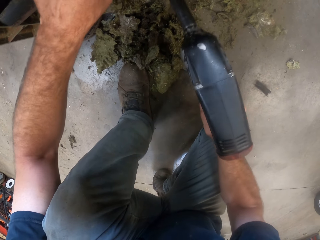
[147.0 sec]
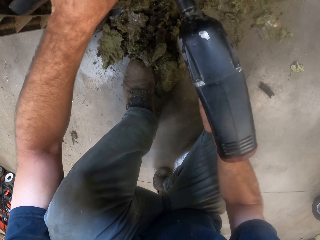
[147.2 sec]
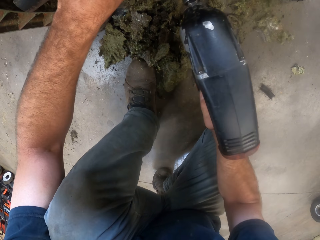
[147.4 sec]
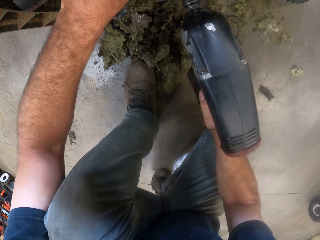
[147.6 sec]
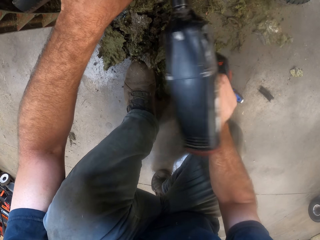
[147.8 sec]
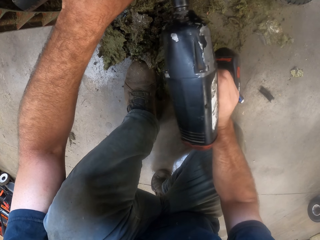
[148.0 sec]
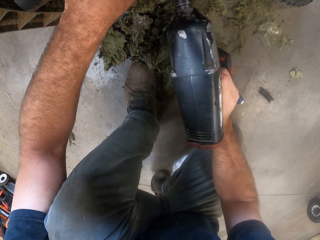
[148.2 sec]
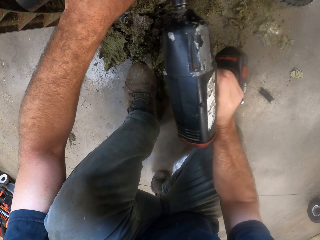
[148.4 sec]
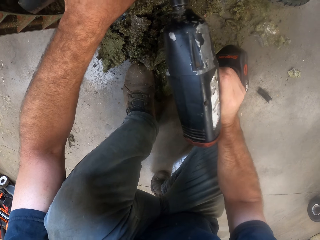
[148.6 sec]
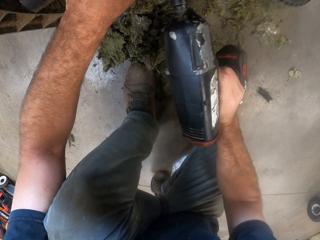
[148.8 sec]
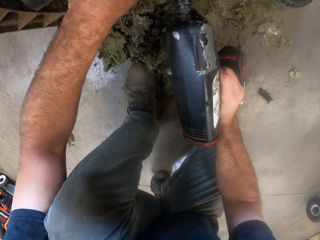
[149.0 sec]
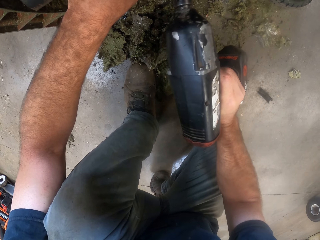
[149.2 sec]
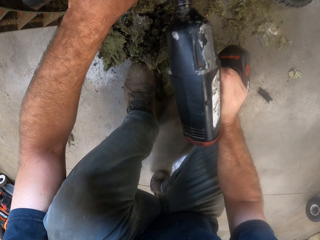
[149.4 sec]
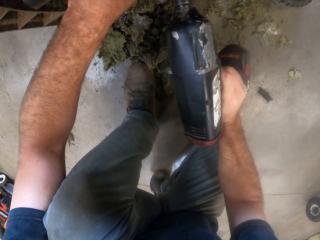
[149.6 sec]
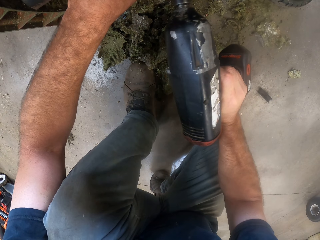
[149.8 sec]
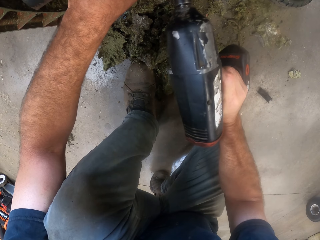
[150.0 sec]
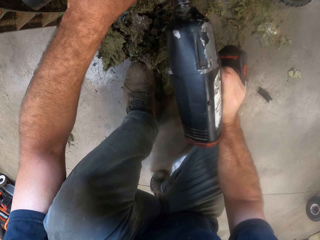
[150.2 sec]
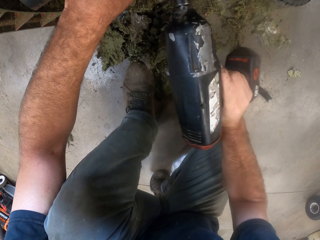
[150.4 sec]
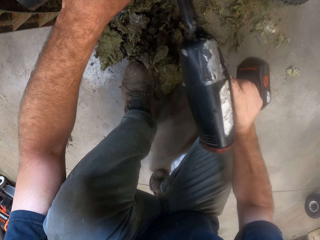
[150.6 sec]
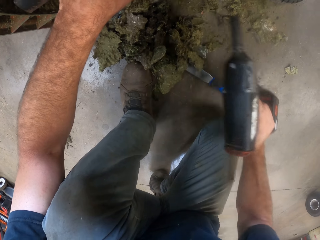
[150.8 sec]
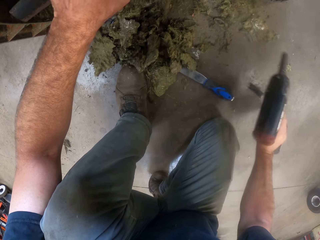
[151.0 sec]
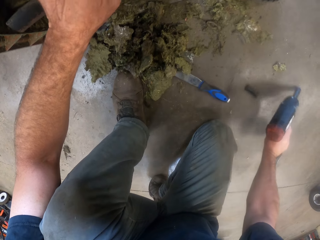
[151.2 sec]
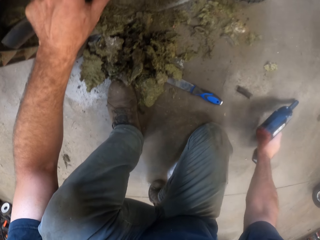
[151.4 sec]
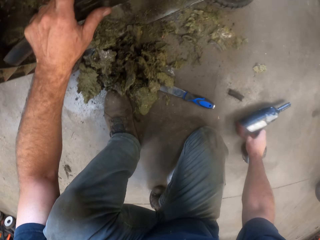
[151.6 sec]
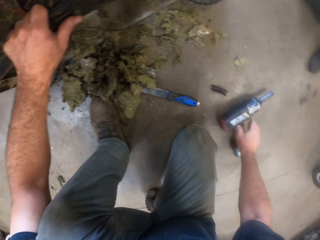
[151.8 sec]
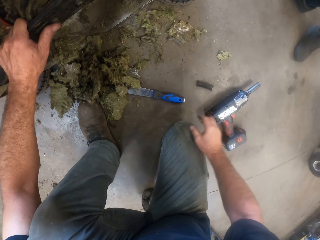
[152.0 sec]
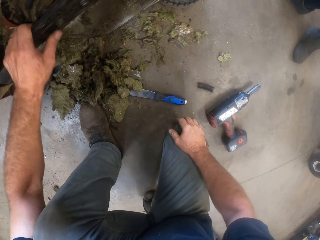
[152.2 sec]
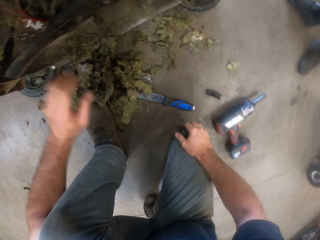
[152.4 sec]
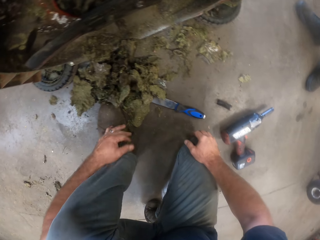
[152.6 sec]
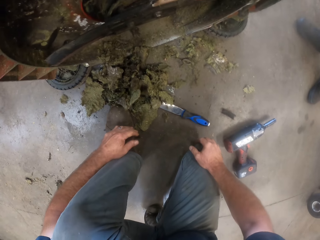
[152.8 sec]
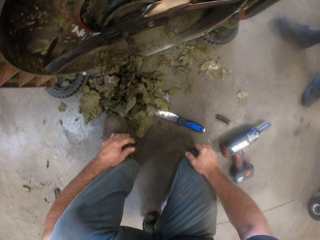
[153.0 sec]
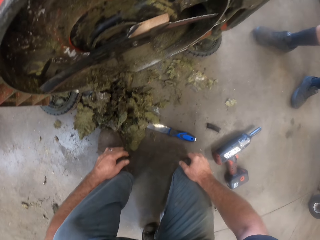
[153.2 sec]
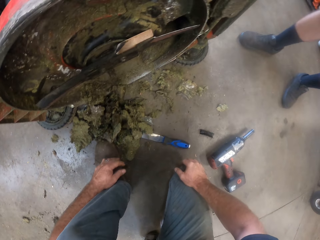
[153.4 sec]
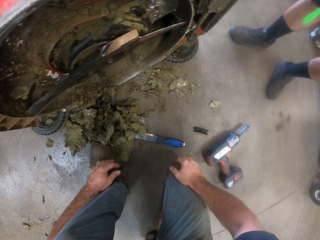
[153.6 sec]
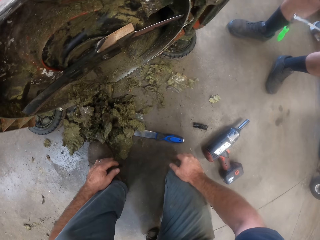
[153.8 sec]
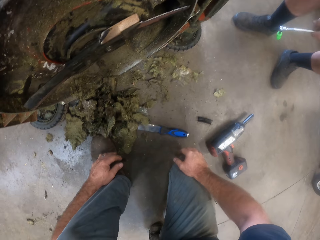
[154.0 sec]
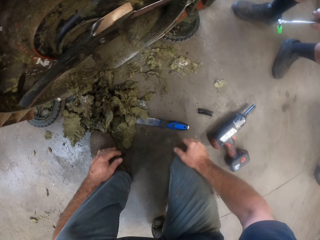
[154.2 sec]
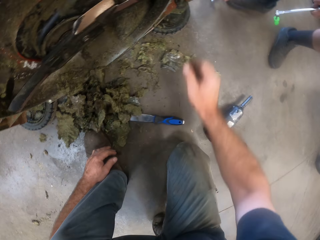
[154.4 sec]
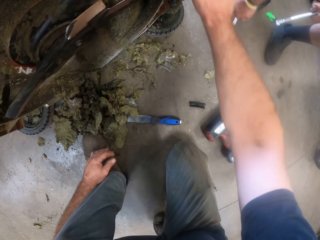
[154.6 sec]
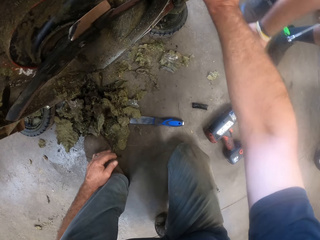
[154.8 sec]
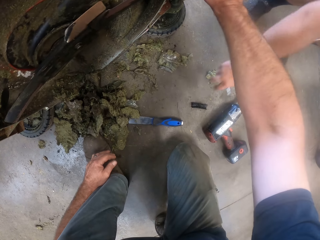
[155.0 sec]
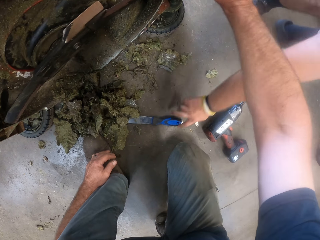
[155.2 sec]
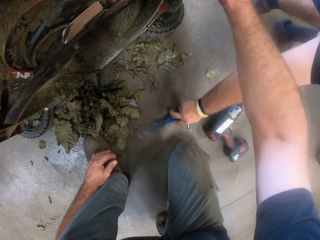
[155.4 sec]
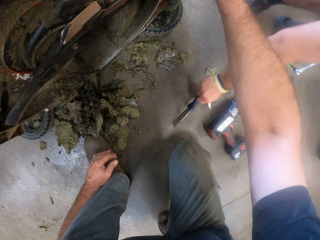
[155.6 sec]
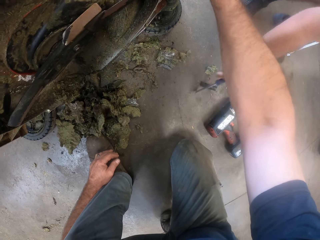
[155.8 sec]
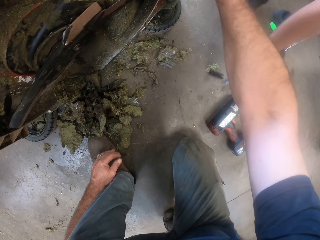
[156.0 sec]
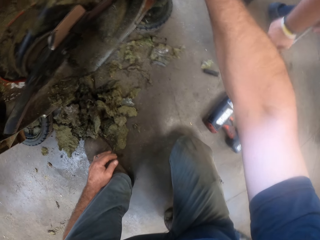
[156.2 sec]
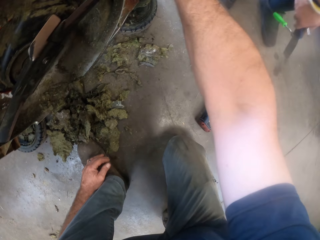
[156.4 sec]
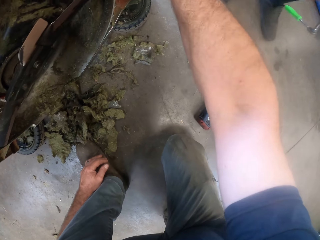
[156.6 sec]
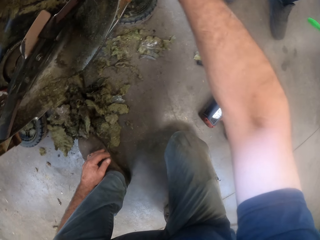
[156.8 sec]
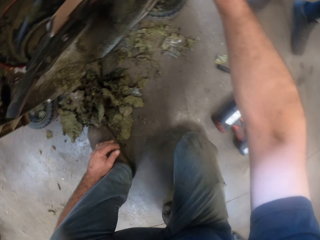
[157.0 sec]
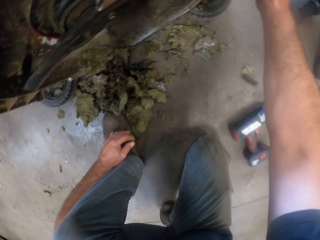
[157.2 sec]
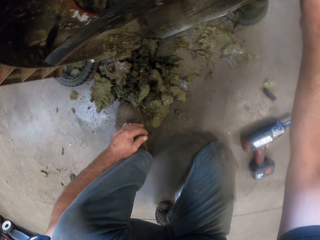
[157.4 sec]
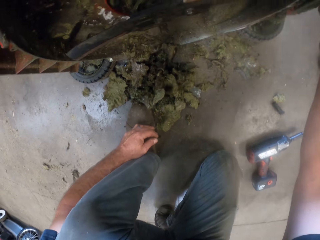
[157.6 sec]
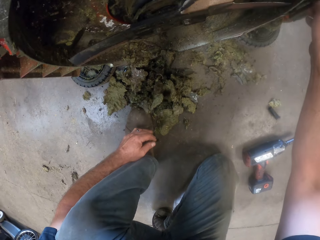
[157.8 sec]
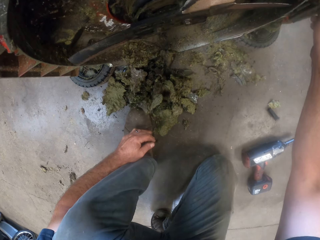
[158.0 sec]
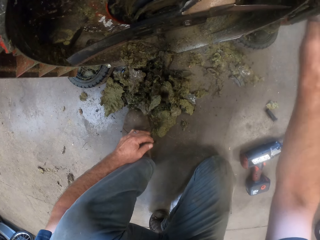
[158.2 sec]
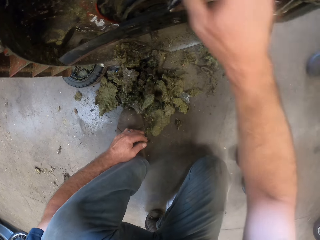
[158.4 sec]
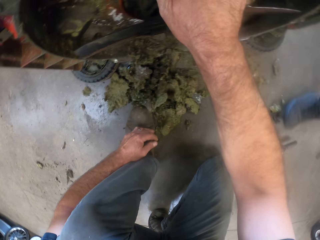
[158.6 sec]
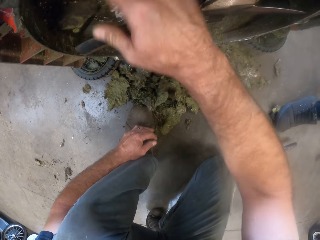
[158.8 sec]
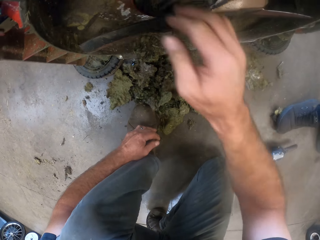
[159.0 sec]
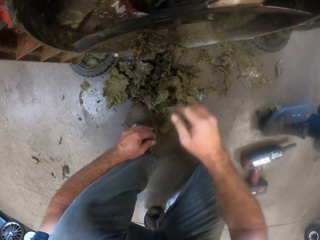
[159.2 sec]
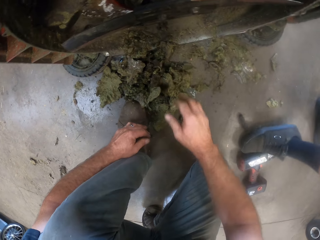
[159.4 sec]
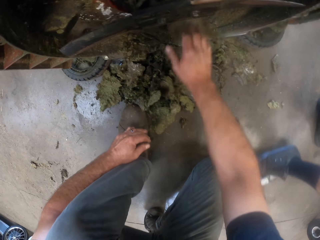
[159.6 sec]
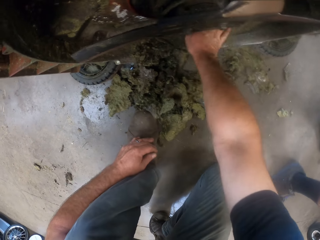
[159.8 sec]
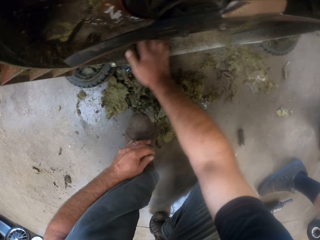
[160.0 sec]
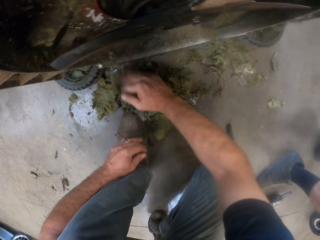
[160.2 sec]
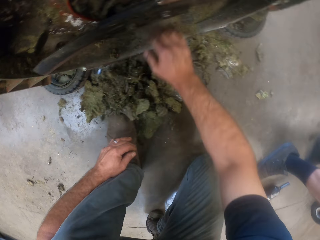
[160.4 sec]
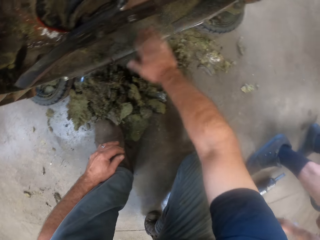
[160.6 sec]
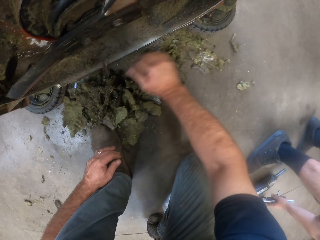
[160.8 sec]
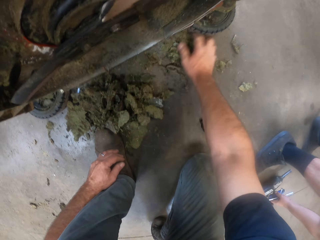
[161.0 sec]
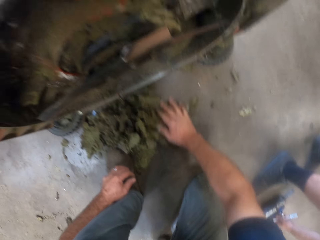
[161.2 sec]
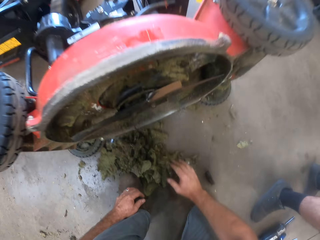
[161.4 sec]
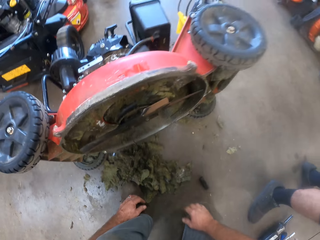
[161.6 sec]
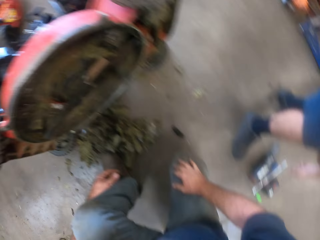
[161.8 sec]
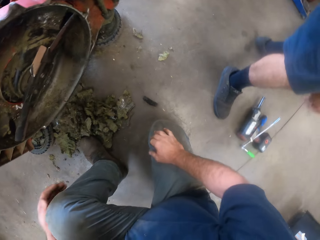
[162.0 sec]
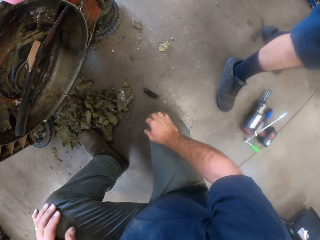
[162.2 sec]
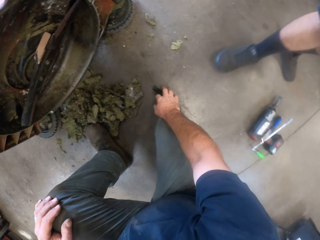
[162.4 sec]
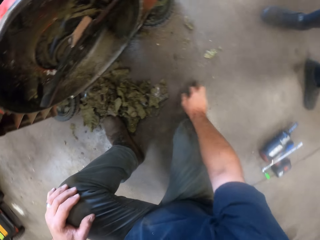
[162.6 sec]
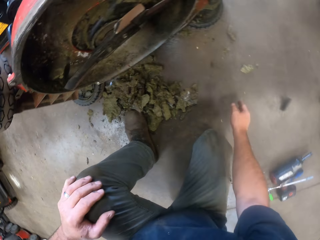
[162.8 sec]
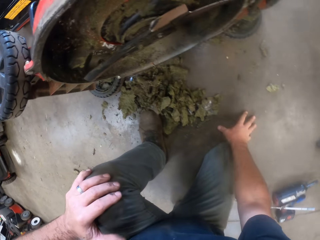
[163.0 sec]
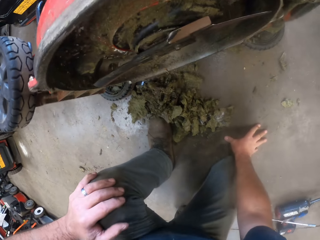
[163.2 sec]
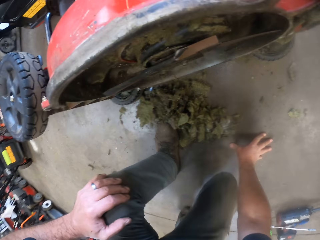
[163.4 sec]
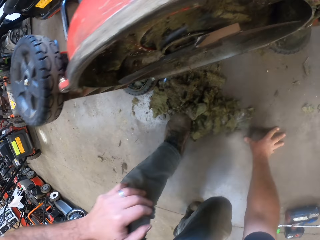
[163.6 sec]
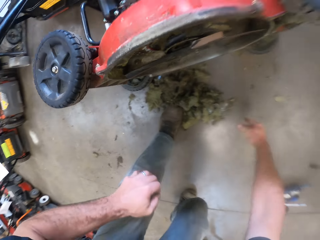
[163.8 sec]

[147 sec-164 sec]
The camera wearer removes the impact driver from the lawnmower blade and drops the impact driver on the floor. He touches the lawnmower with his right hand. A man picks up a flat chisel from the floor. The camera wearer removes the stuck grass from the lawnmower. The man moves the impact driver using a leg. The camera wearer wipes dry grass on the lawn mower. He taps a black thread. He moves a metal on the floor.

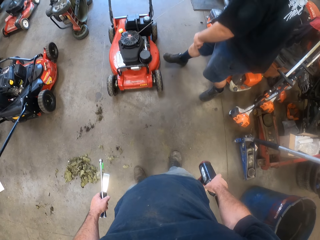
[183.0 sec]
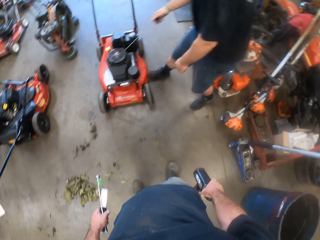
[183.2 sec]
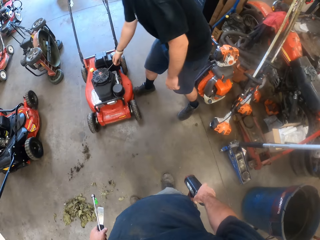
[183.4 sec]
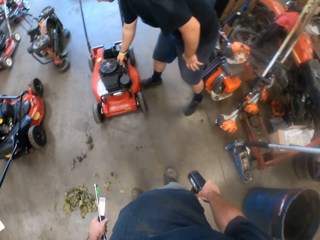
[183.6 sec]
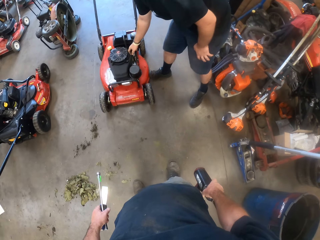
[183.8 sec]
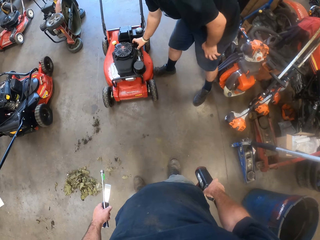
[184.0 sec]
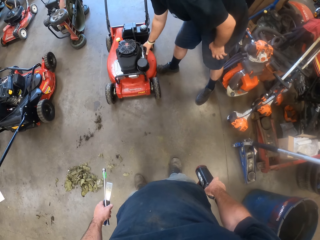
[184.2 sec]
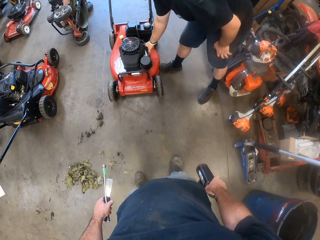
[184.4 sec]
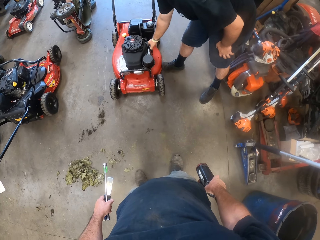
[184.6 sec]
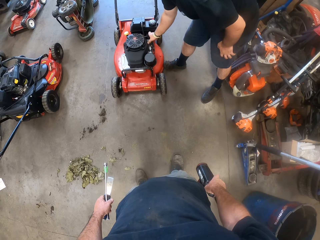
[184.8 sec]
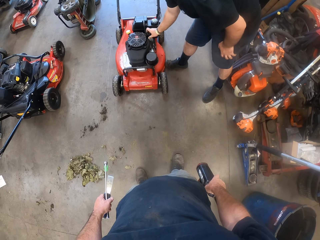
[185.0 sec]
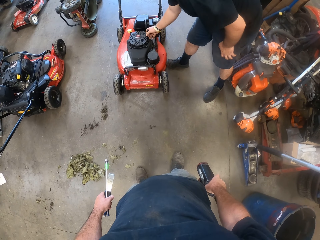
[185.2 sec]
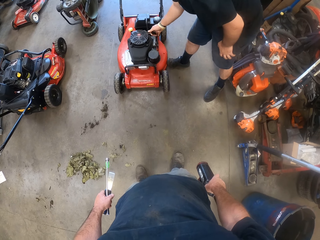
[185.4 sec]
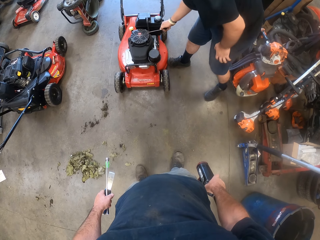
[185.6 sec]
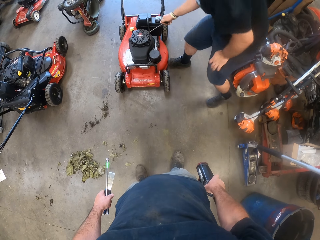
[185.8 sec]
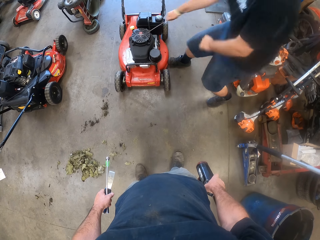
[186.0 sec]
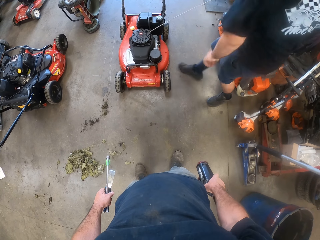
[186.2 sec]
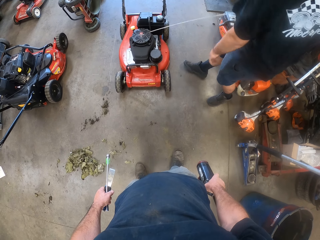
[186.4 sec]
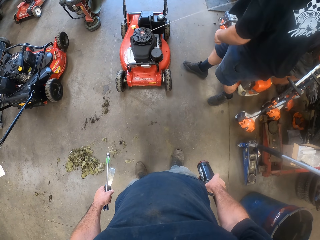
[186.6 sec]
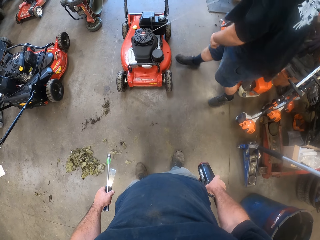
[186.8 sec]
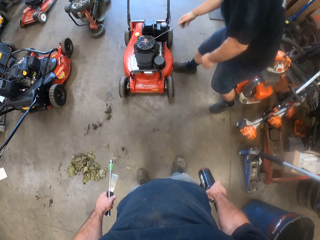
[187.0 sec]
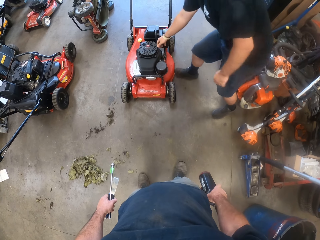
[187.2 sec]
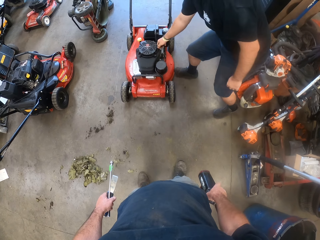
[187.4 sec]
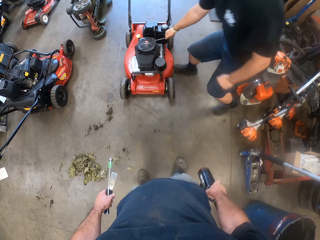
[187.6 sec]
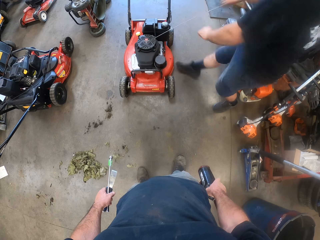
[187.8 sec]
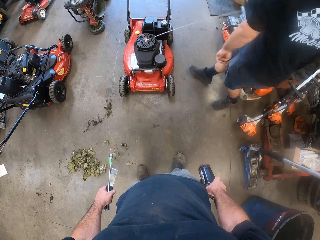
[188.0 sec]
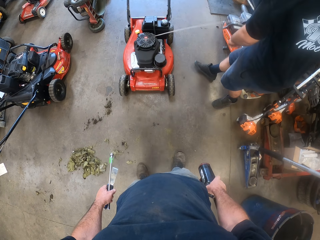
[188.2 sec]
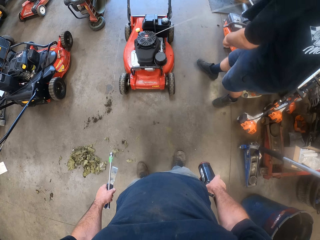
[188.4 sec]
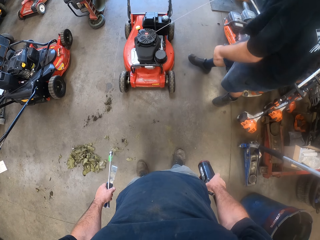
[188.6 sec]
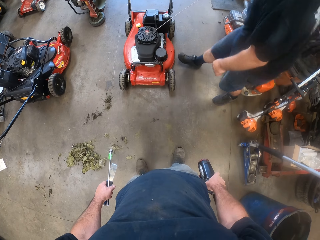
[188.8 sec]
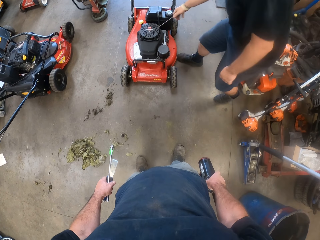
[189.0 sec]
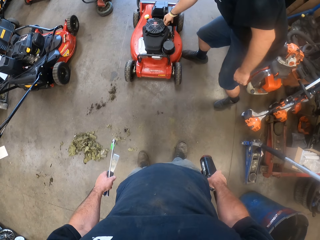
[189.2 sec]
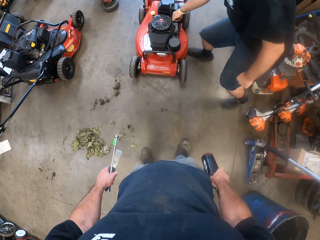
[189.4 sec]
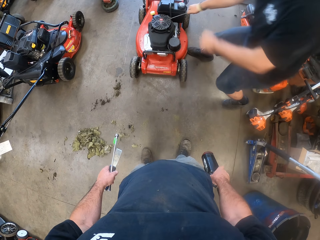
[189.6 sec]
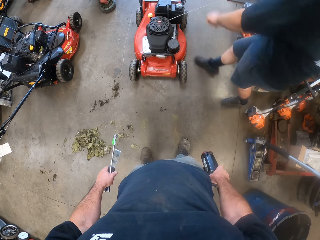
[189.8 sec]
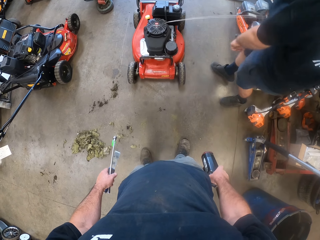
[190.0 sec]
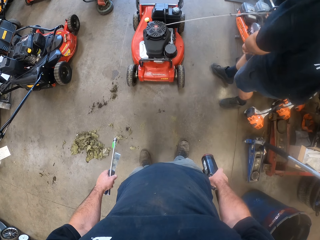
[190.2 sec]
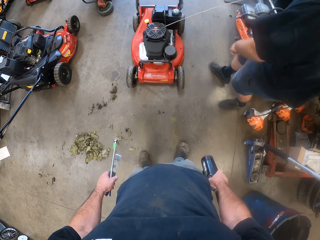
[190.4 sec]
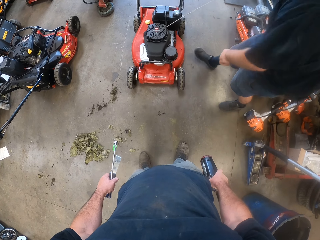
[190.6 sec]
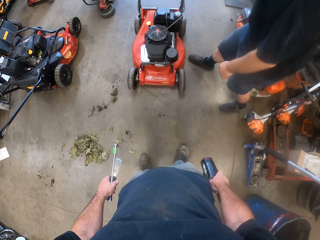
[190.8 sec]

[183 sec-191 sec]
A man touches on the brakes and pulls a starter wire on the lawn mower.
